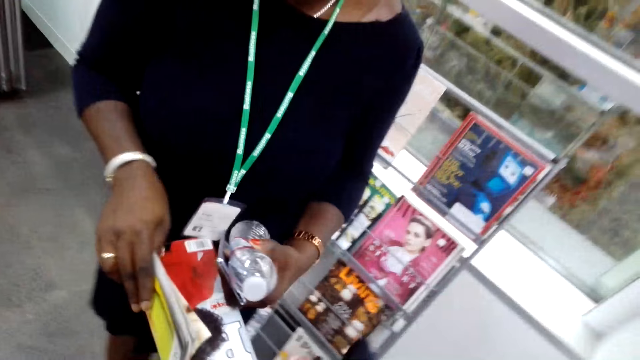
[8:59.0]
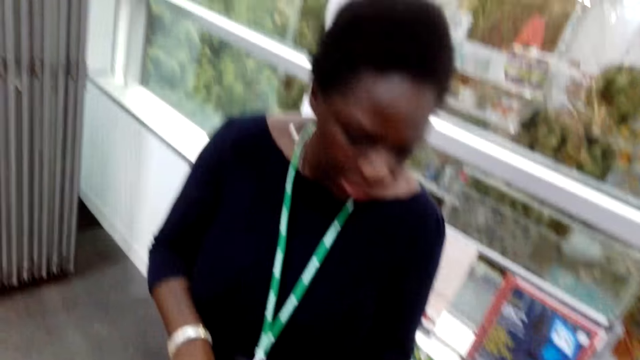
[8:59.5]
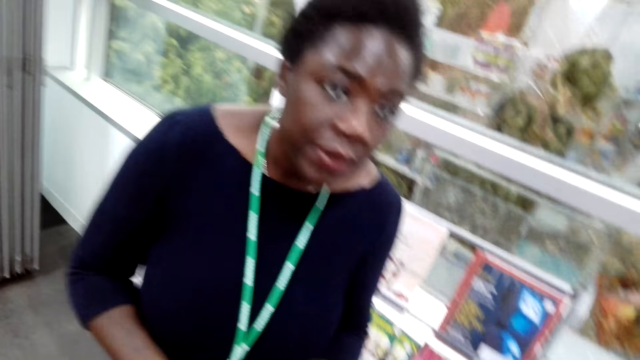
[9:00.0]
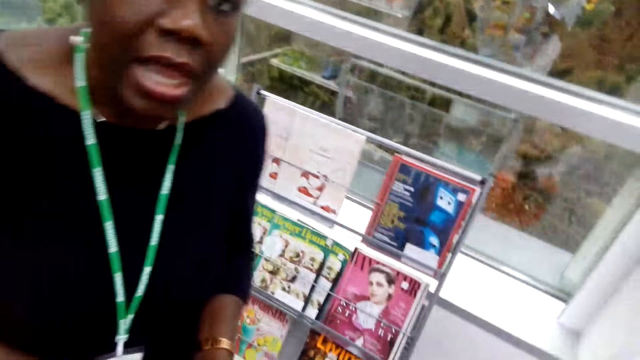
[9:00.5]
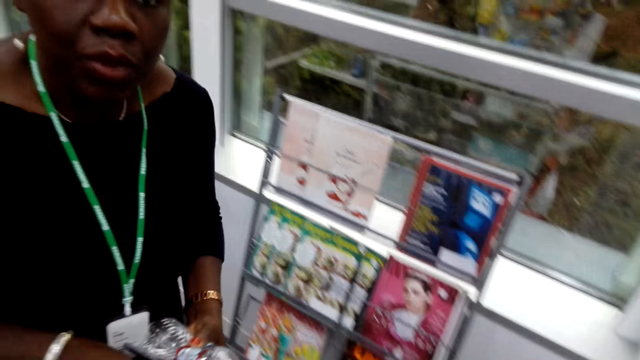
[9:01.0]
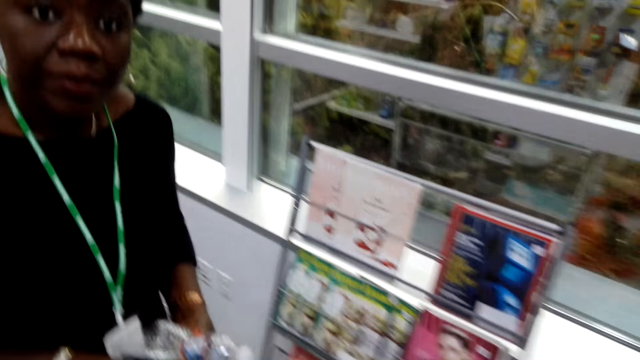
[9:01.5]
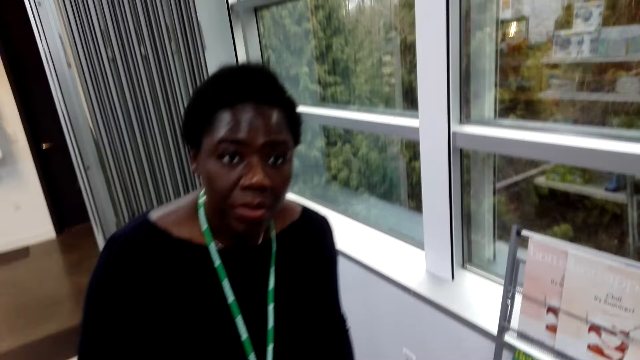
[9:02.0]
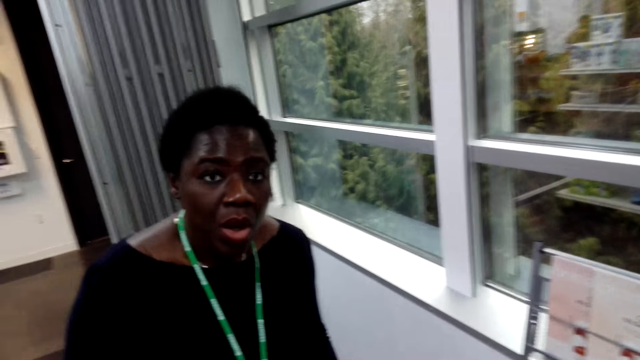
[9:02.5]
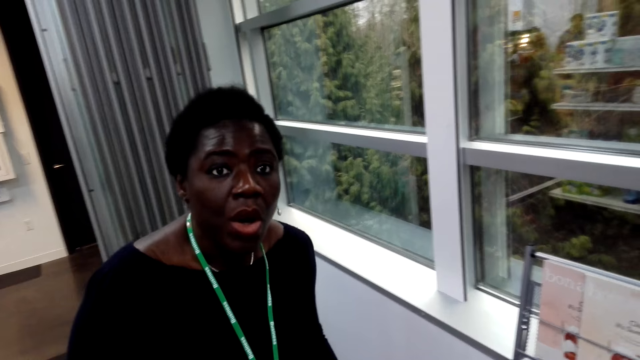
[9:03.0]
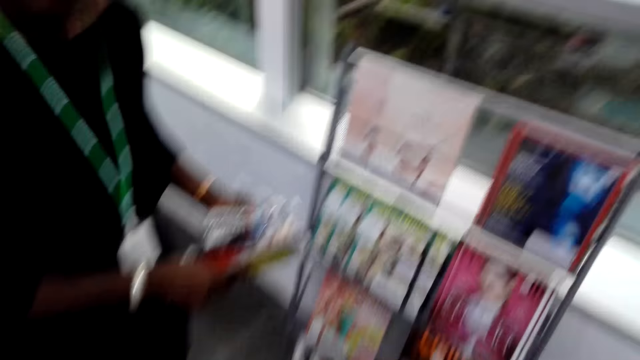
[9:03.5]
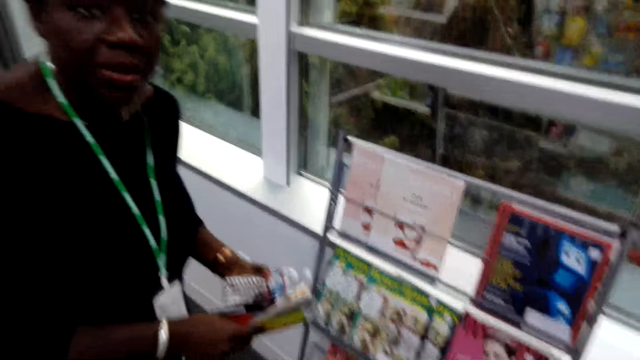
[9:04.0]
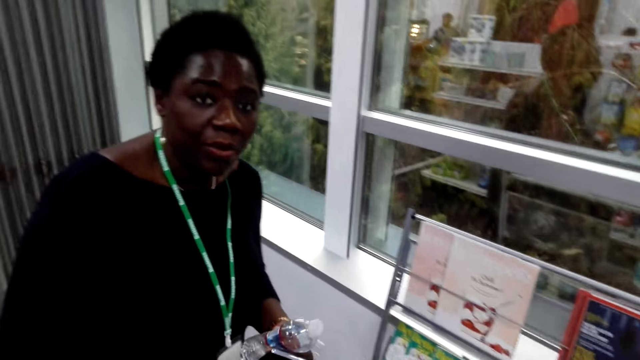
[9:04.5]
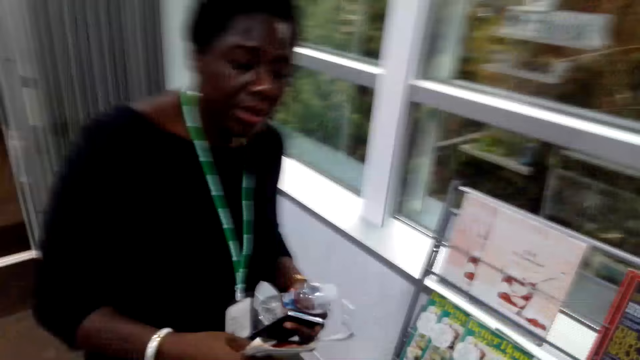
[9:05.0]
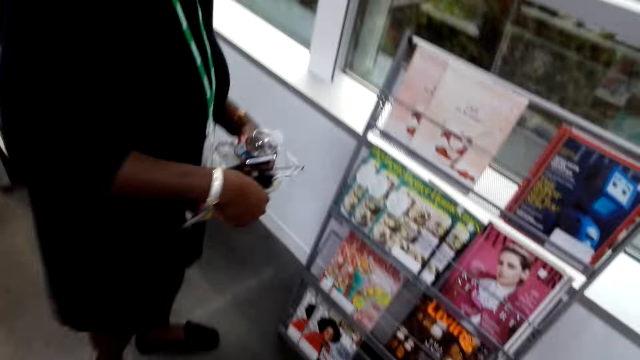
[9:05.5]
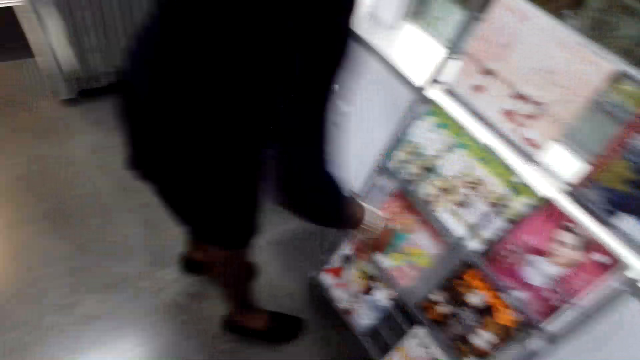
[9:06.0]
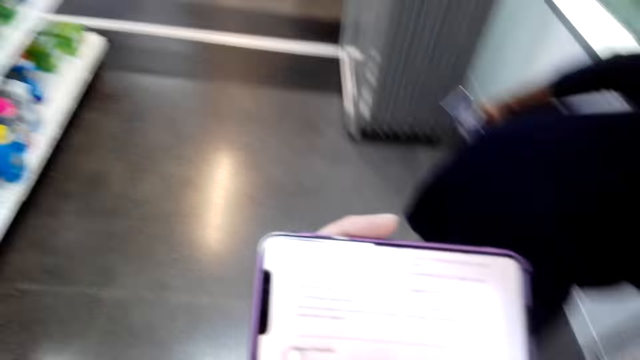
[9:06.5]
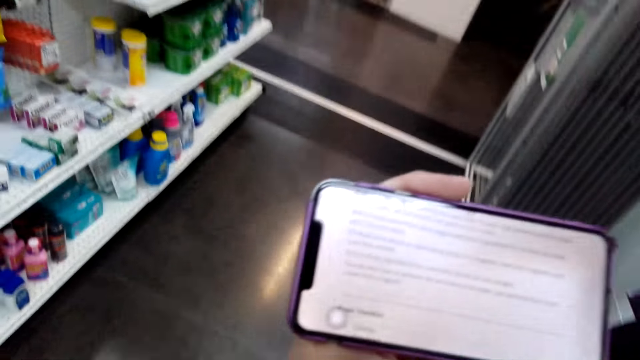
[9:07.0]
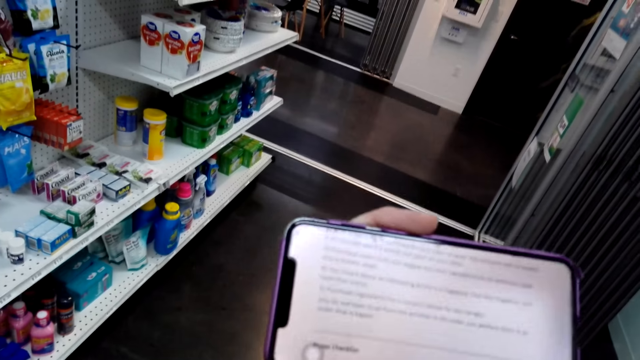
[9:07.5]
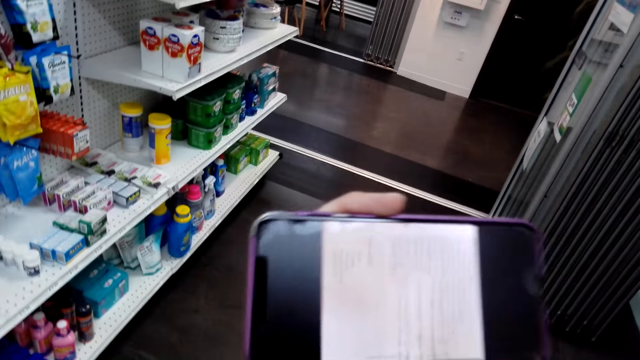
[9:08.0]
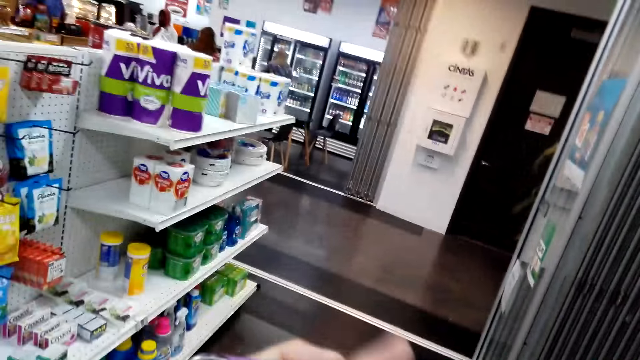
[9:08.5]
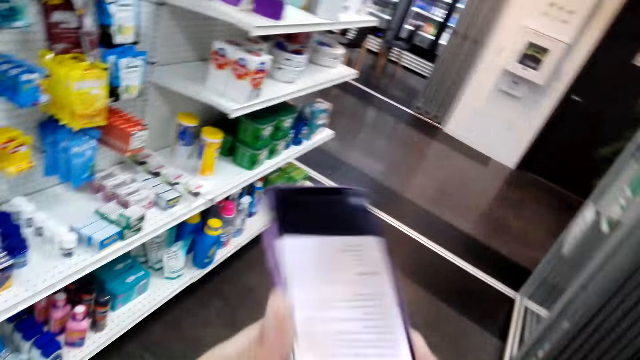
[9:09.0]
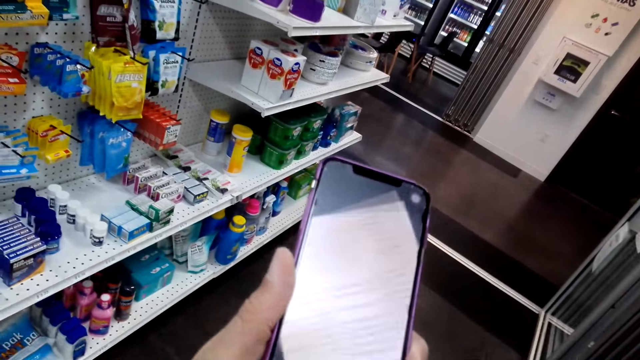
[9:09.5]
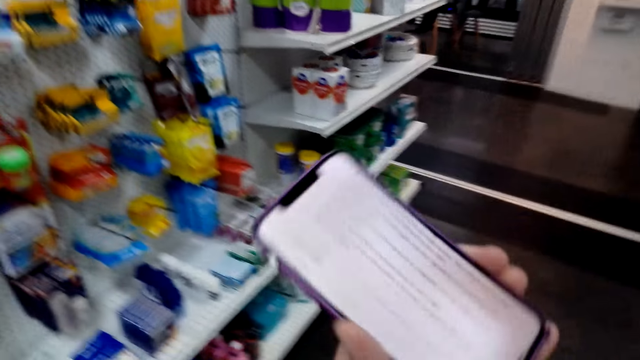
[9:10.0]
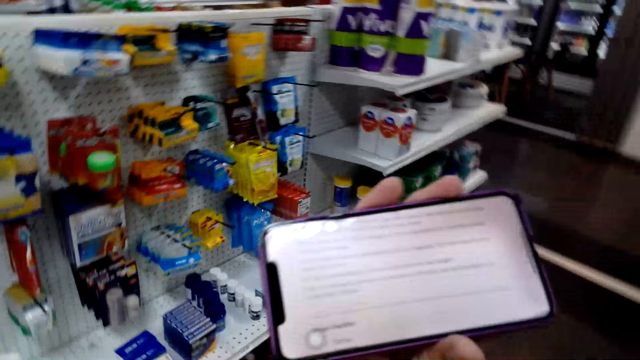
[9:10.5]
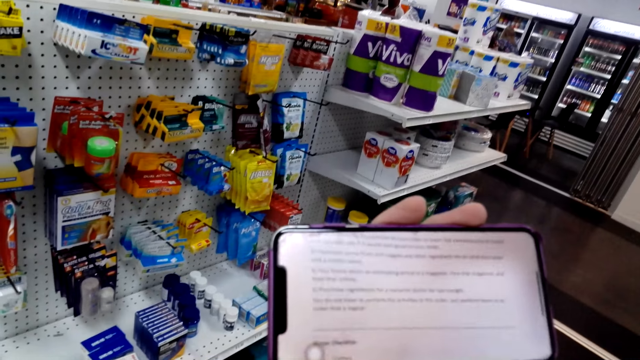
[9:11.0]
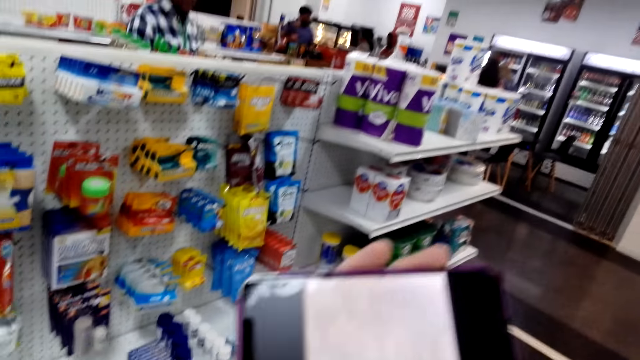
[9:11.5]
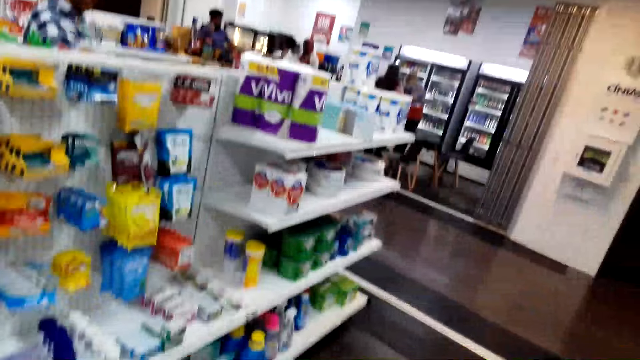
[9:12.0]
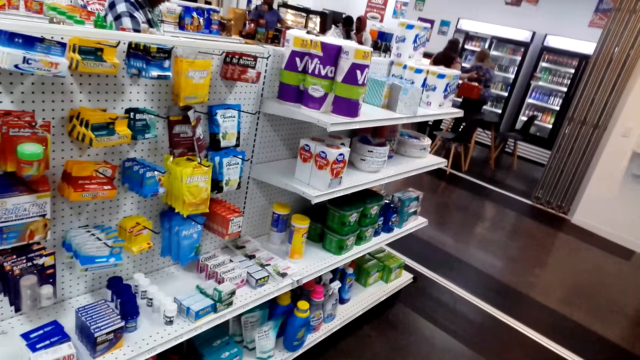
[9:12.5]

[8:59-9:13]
A man talks to another man. A lady talks to a third man. The first man puts down a magazine. The lady puts the magazine on the shelf. The camera wearer reads the article in the phone. The third man operates the phone and turns the phone. He turns the phone again.

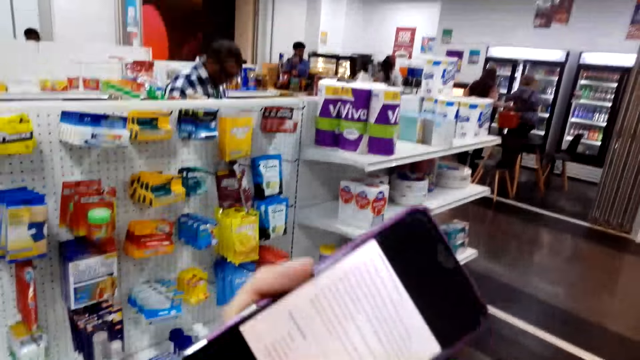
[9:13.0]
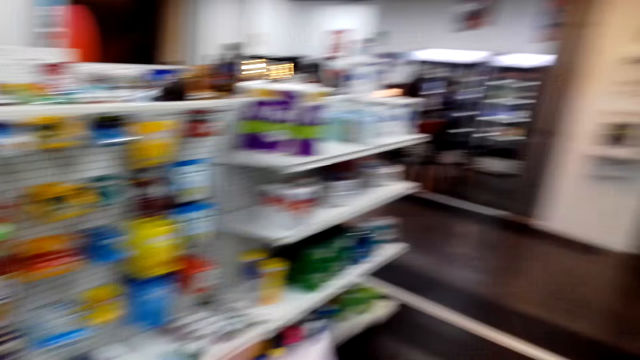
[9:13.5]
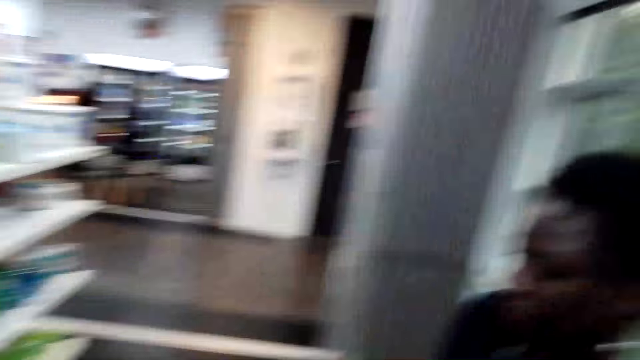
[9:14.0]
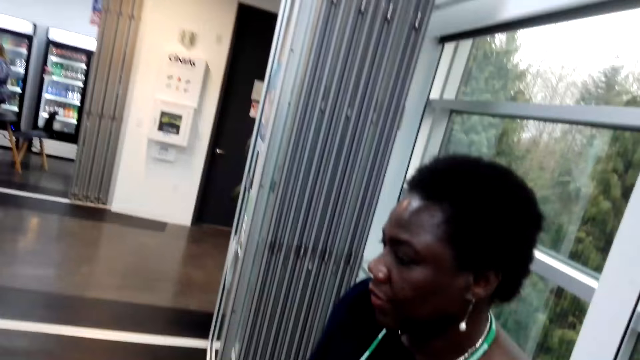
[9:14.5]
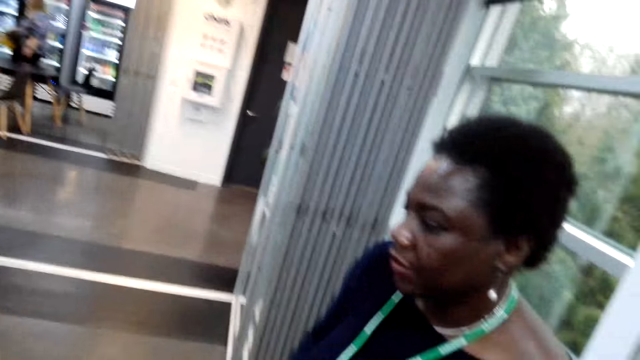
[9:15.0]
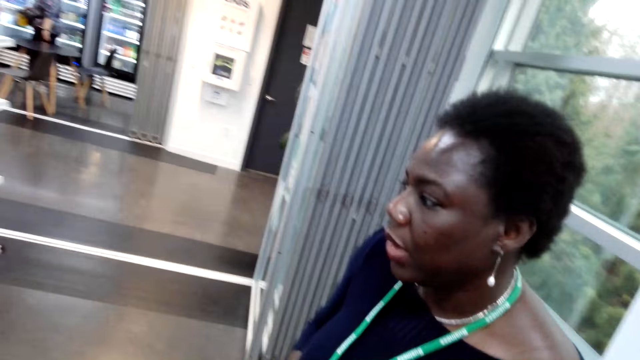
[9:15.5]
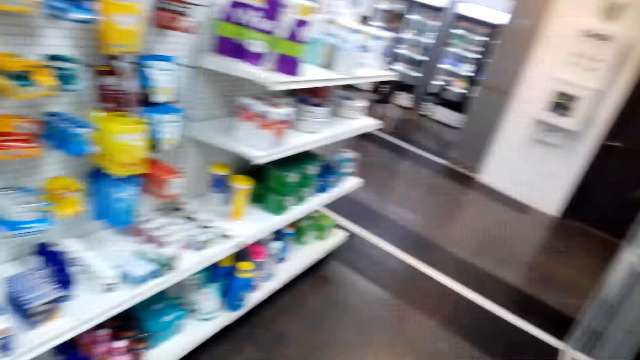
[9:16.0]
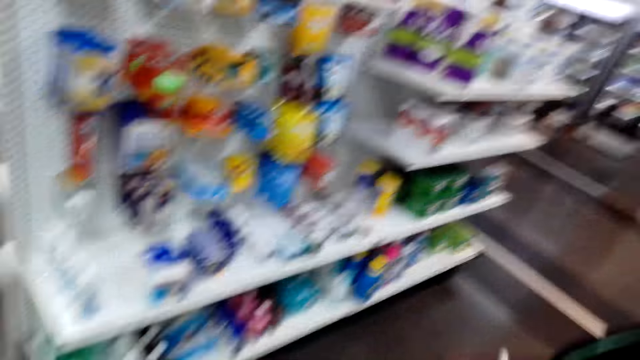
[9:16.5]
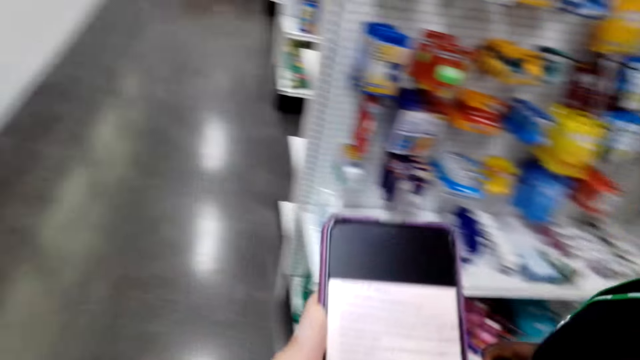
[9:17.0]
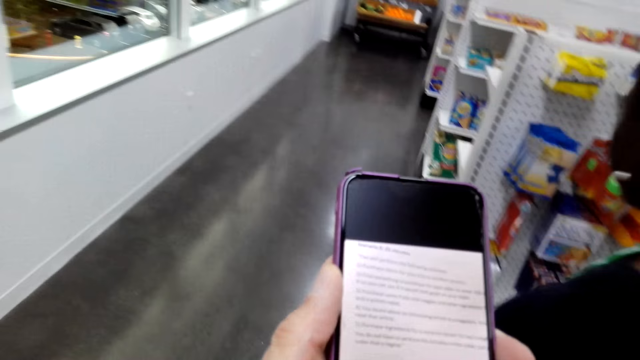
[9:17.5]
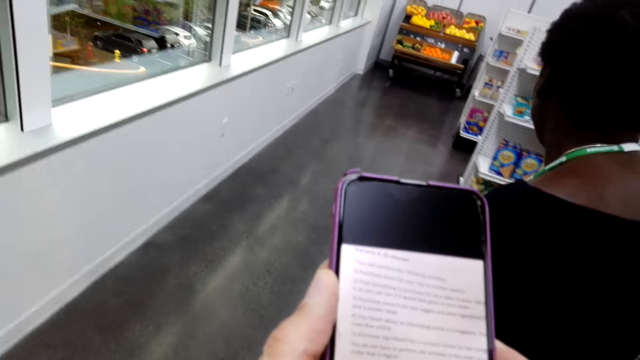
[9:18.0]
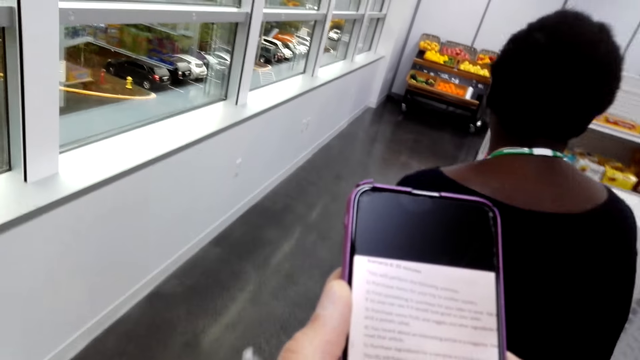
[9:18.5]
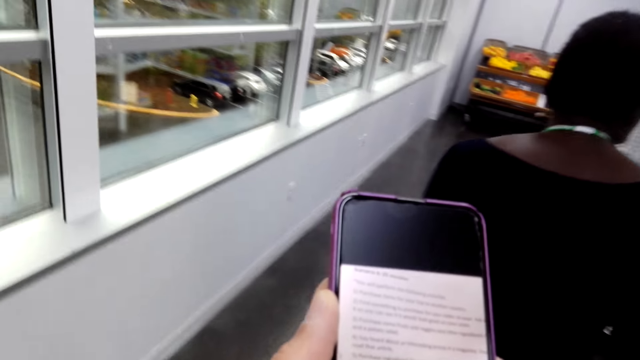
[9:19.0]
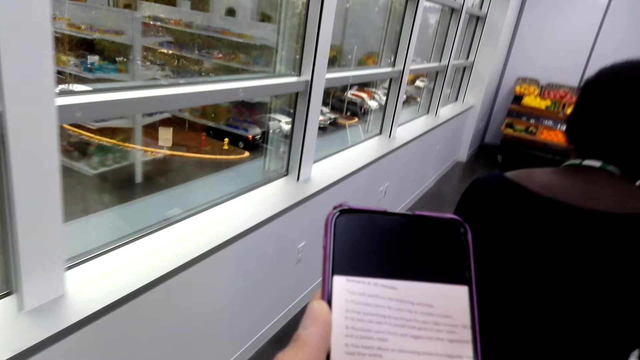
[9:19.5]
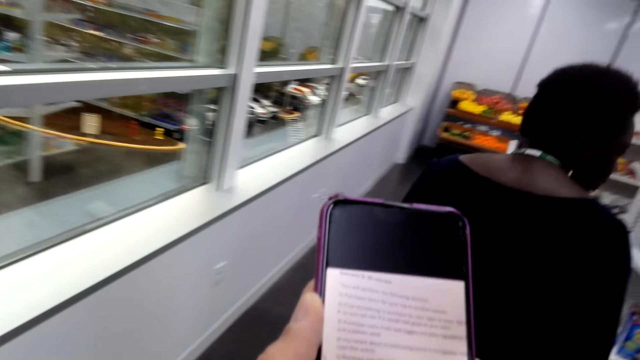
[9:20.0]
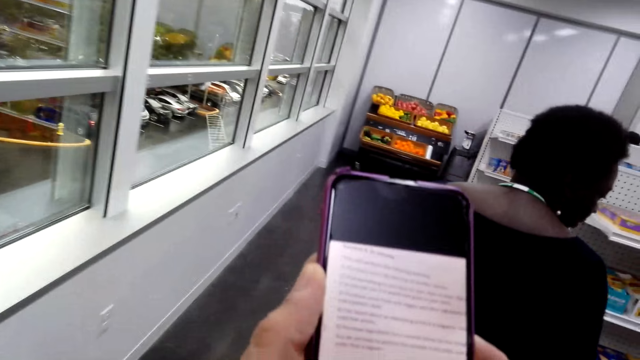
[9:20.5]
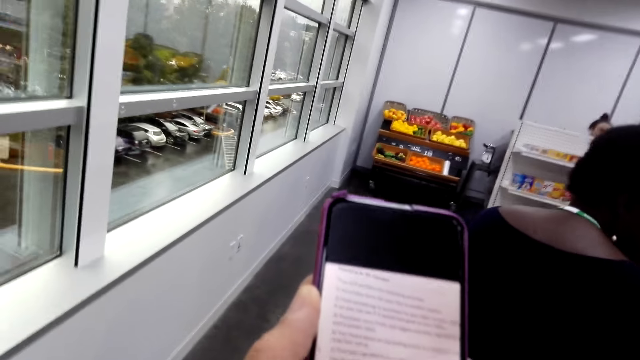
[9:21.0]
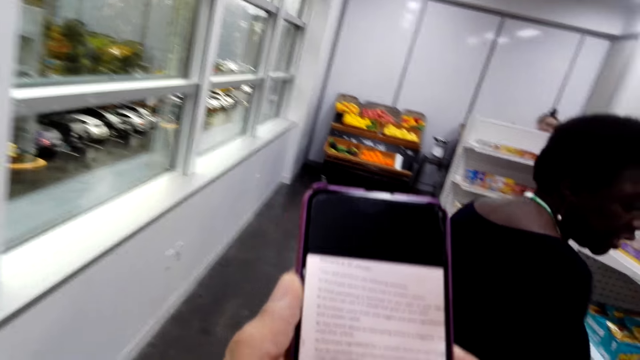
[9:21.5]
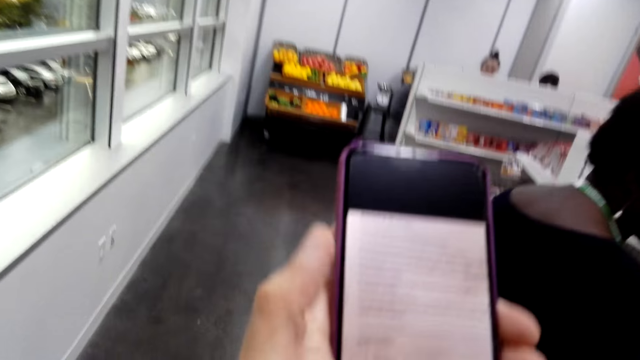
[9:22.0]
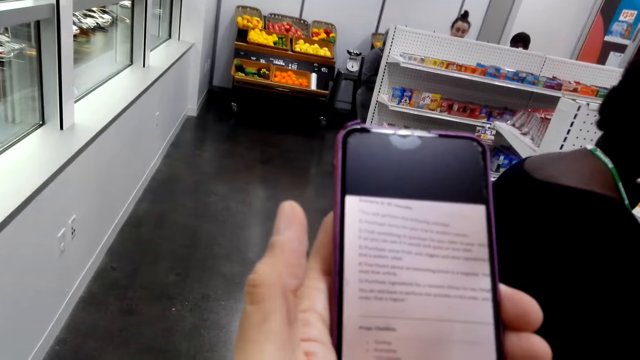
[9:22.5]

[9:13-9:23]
A man raises a phone. The camera wearer talks to another man. A lady walks around the store. The camera wearer walks around the store and checks the phone. They talk with the lady.
